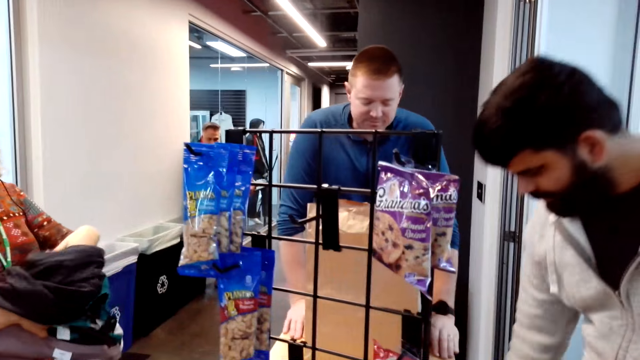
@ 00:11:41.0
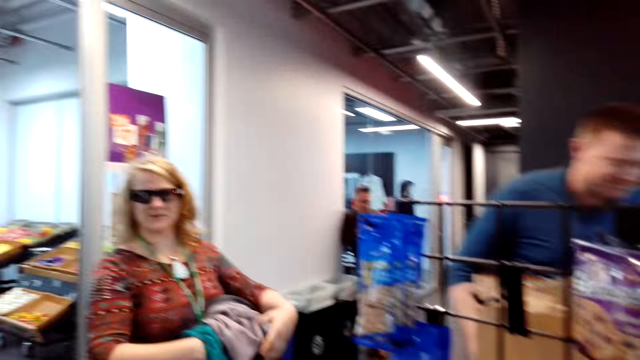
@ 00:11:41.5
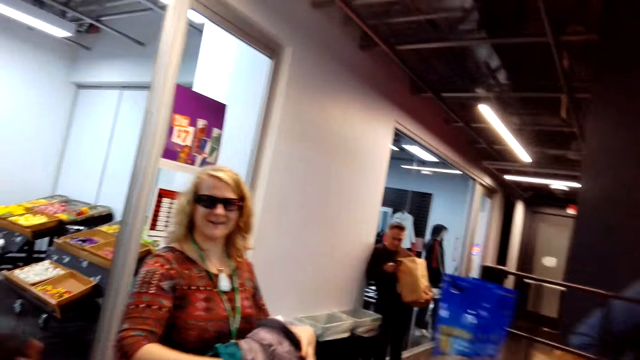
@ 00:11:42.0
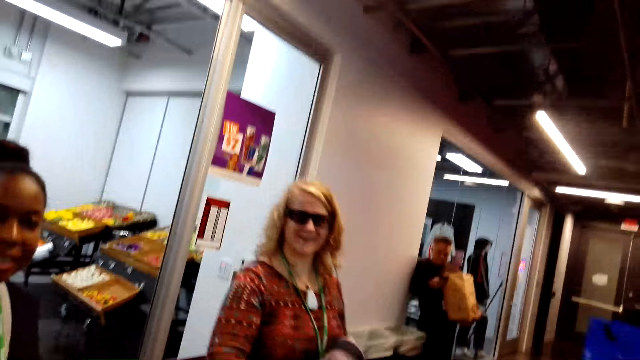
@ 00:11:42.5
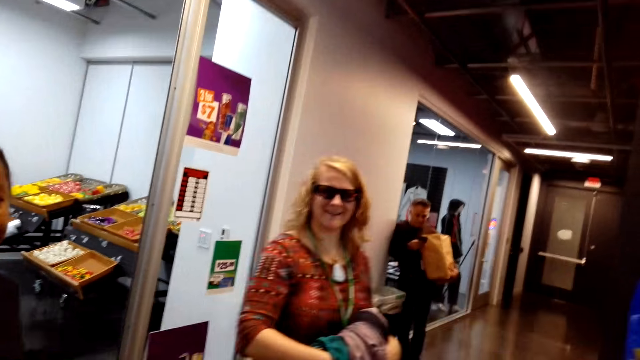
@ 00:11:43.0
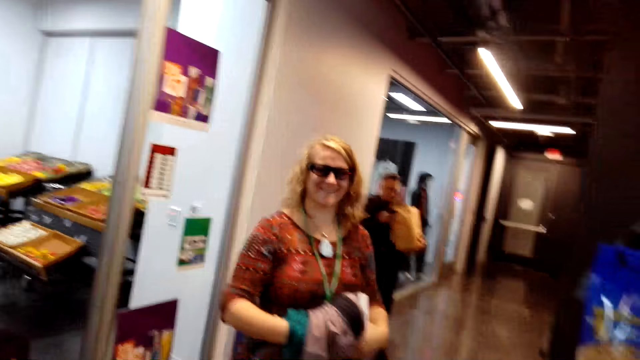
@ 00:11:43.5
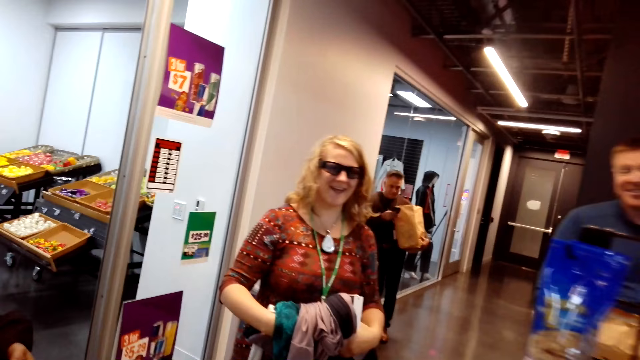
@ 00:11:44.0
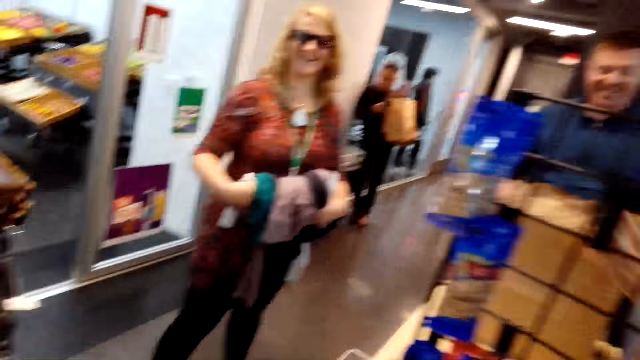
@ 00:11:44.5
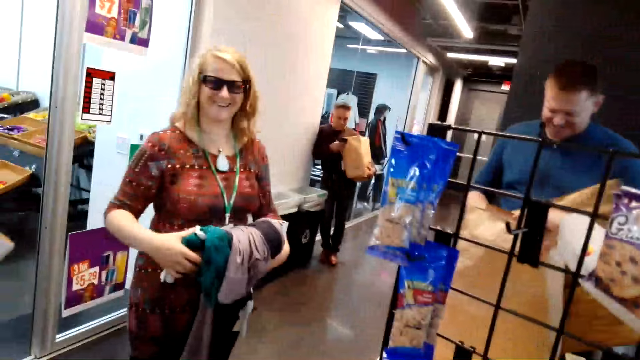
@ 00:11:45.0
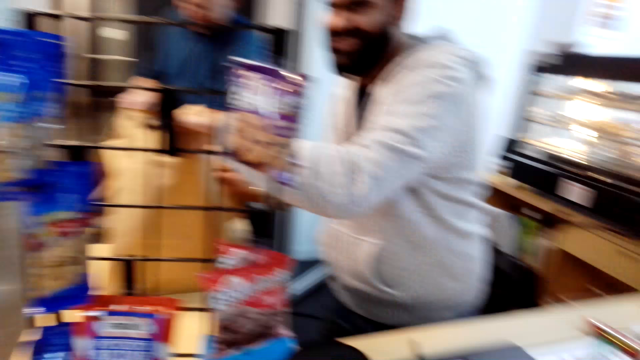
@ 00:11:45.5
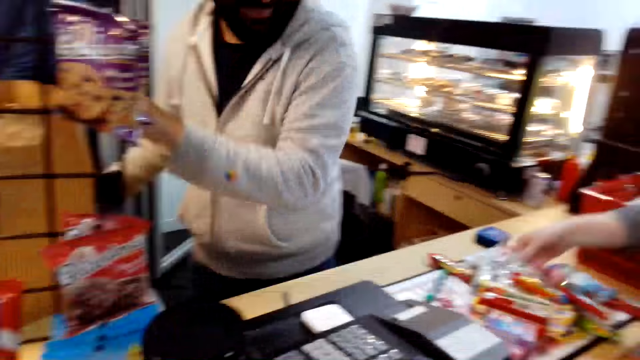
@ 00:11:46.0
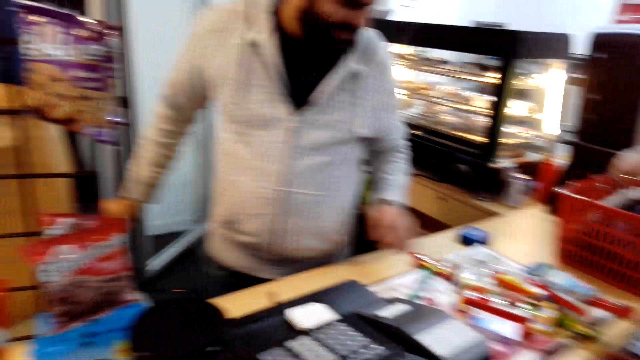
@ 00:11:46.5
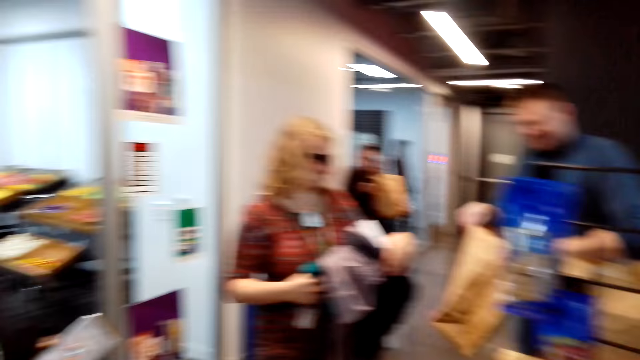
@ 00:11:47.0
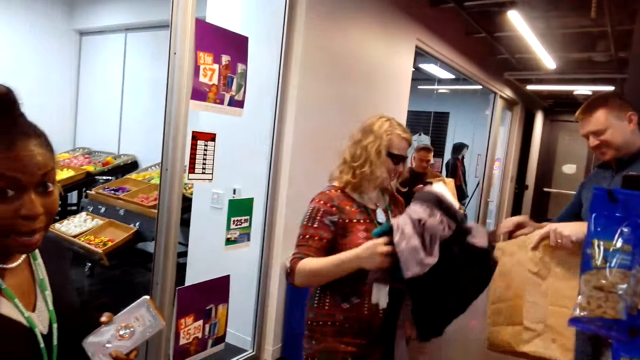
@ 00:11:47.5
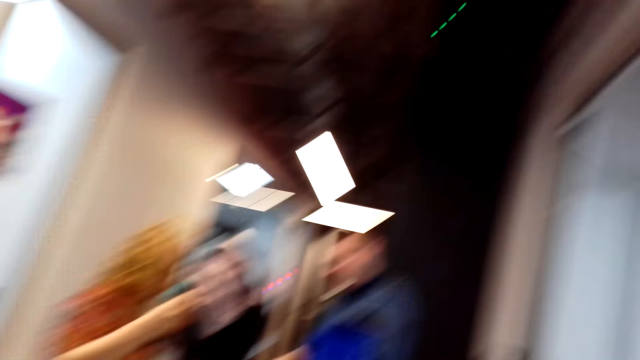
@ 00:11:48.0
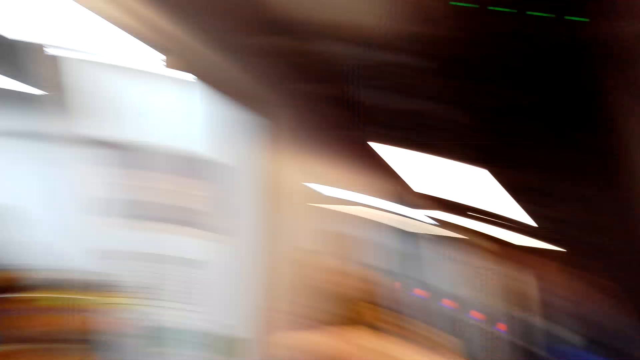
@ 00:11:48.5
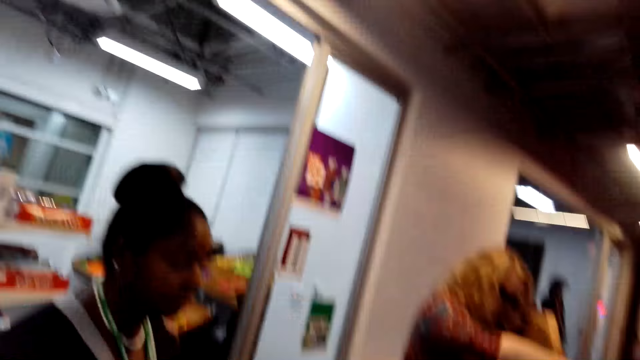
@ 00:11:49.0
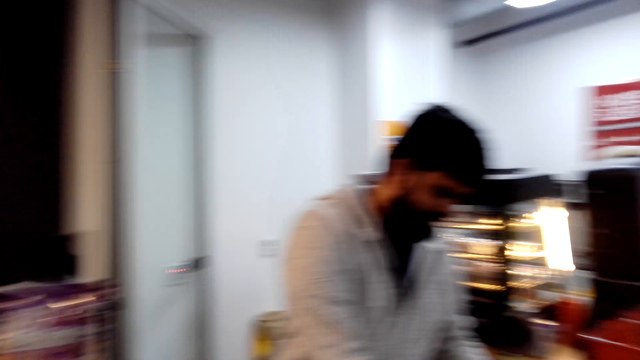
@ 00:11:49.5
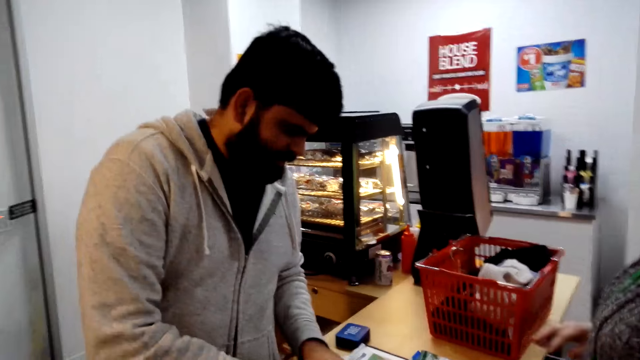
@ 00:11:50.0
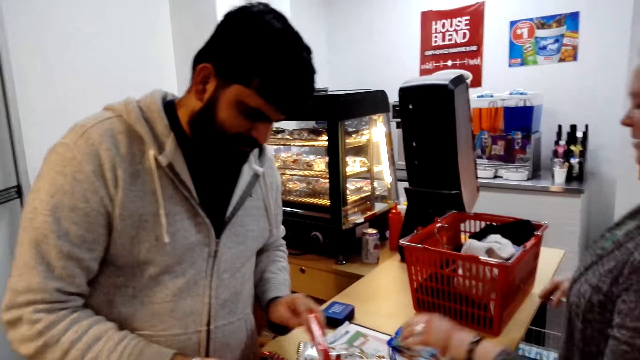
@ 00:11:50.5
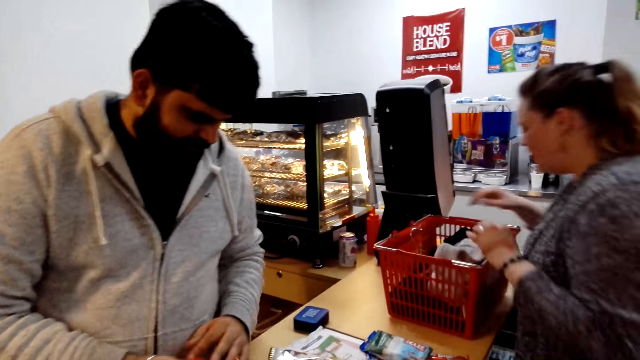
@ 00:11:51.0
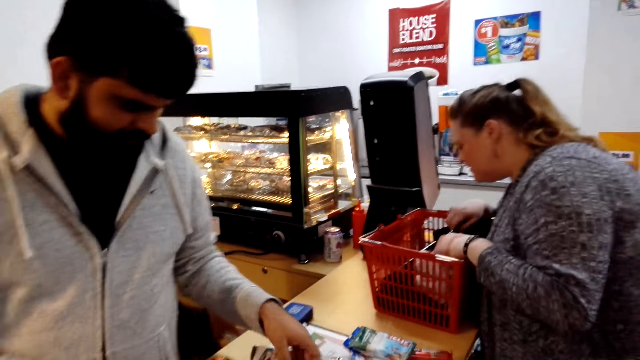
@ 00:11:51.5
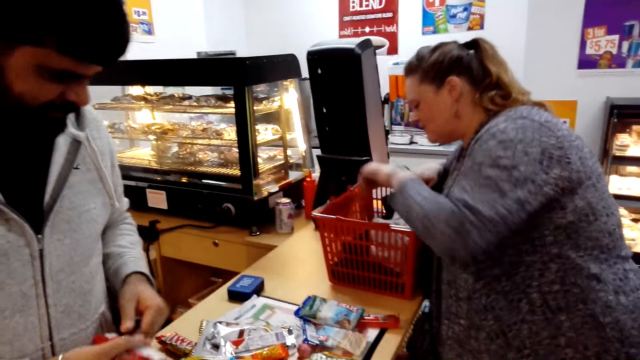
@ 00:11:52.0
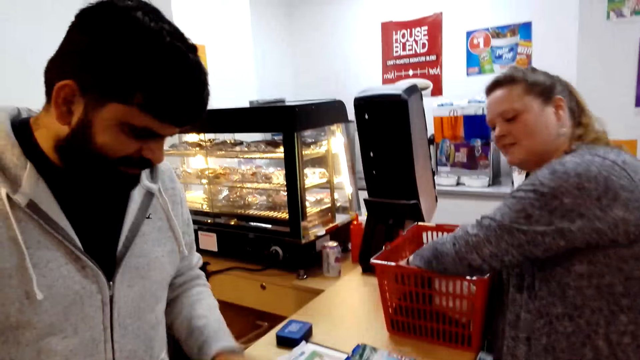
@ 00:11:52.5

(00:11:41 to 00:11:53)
A woman holds clothes. The camera wearer dialogues with the woman. They look around. They dialogue with another woman.

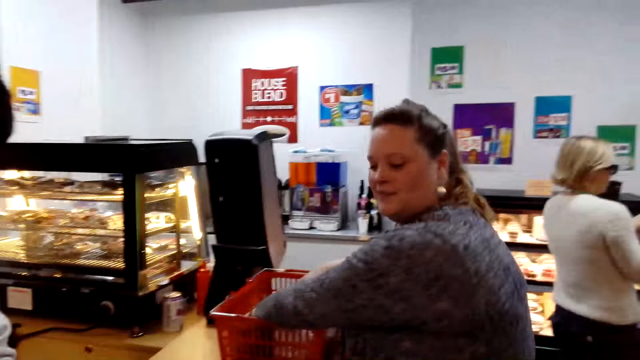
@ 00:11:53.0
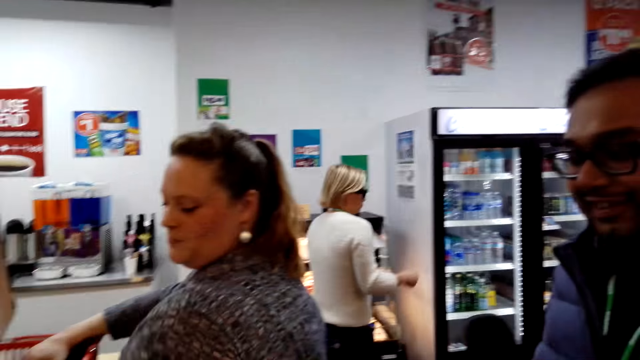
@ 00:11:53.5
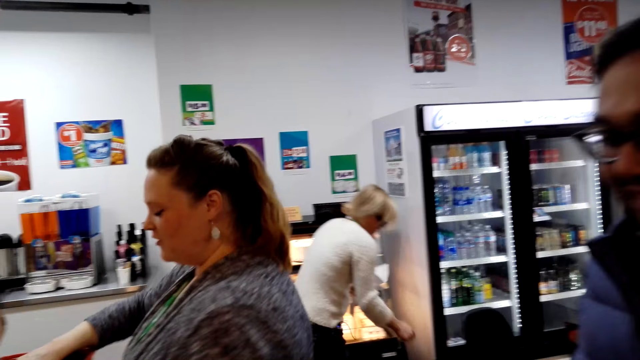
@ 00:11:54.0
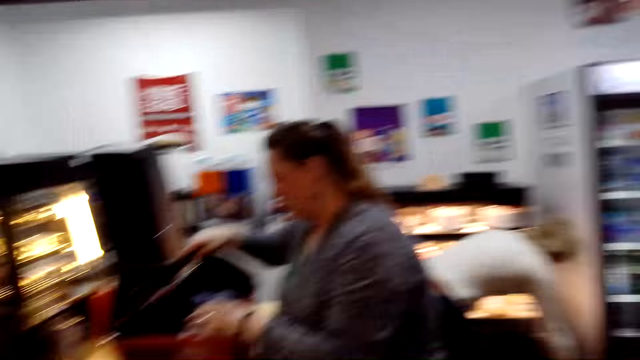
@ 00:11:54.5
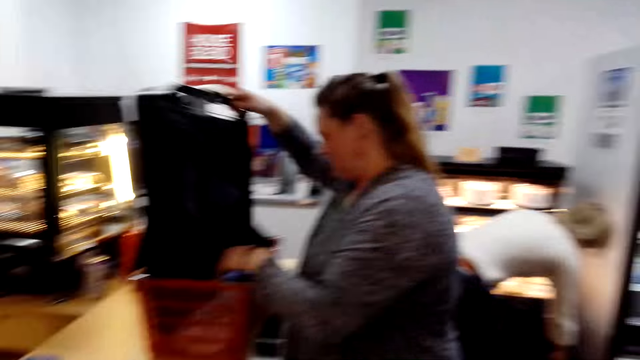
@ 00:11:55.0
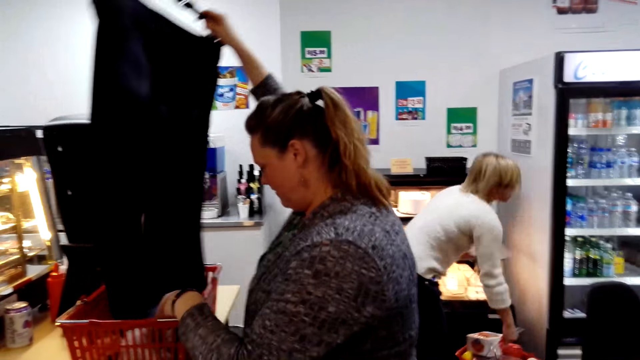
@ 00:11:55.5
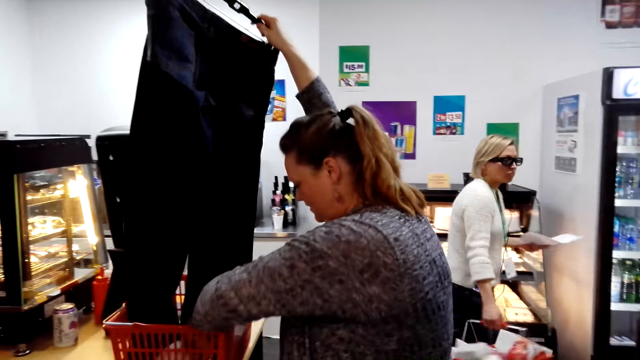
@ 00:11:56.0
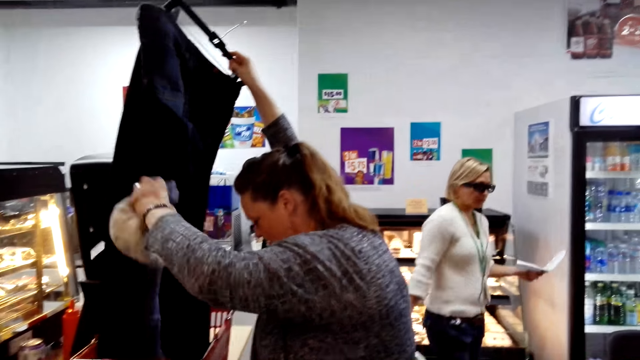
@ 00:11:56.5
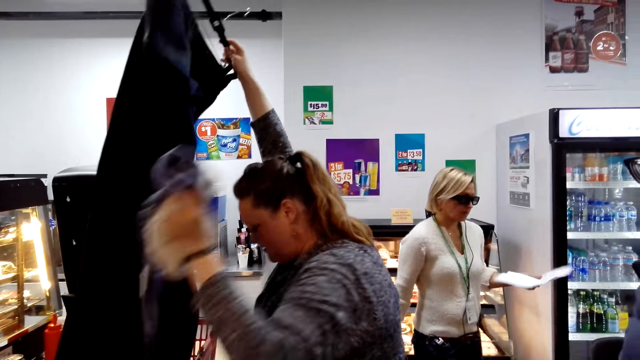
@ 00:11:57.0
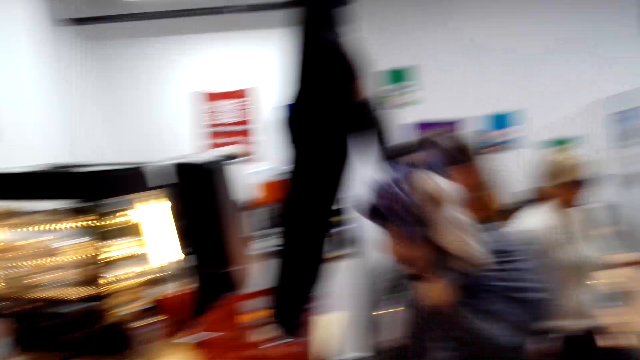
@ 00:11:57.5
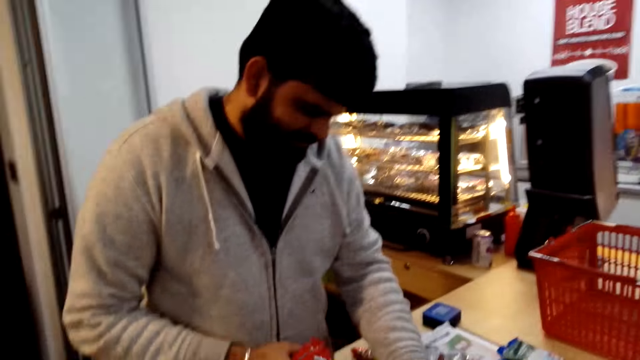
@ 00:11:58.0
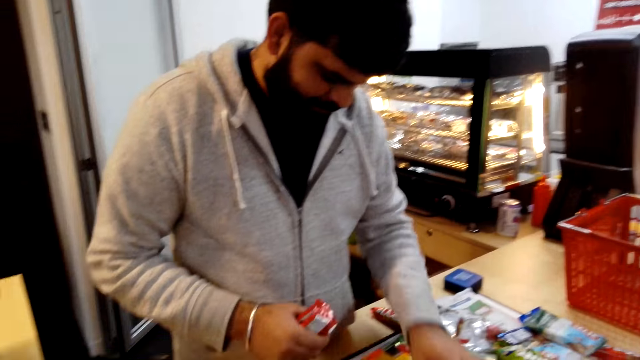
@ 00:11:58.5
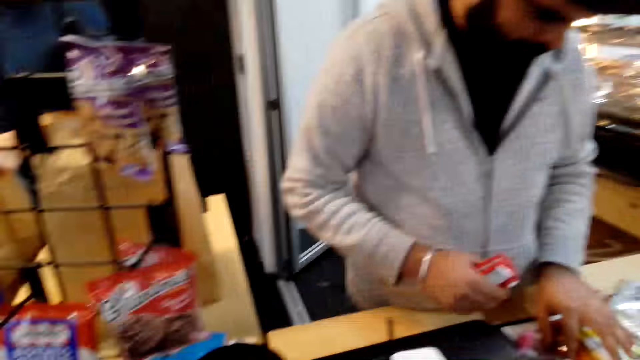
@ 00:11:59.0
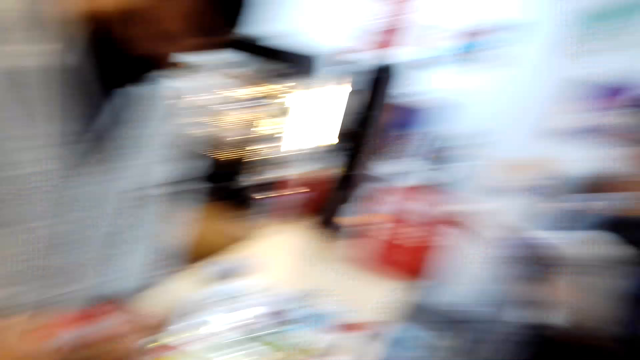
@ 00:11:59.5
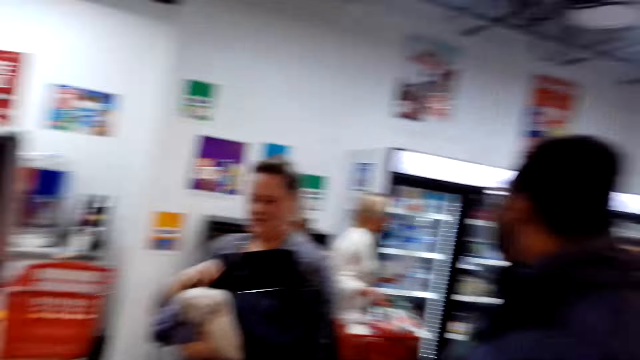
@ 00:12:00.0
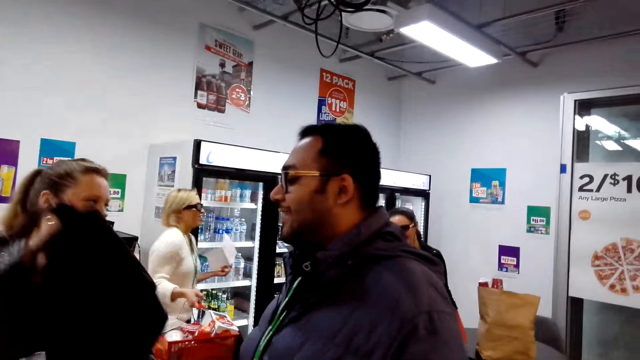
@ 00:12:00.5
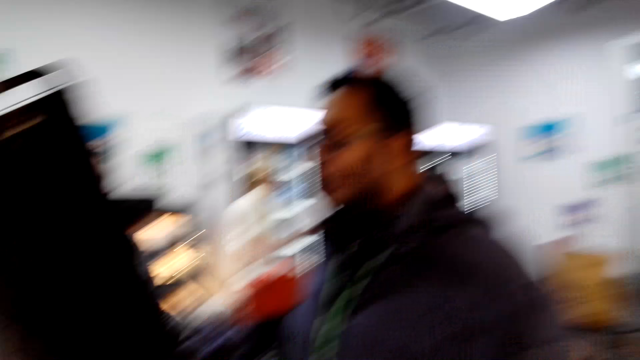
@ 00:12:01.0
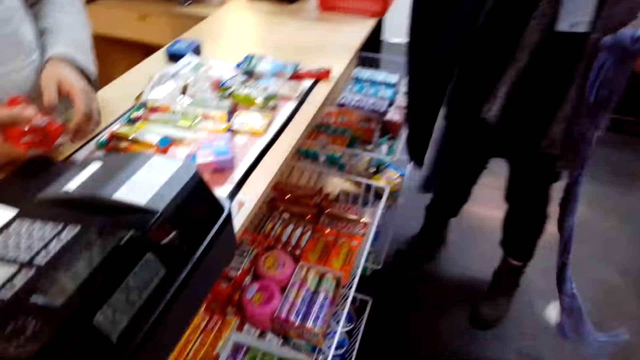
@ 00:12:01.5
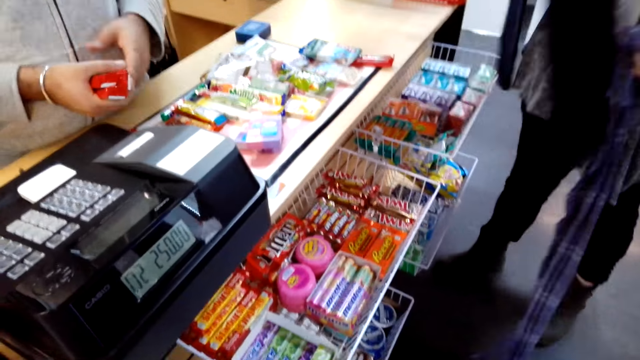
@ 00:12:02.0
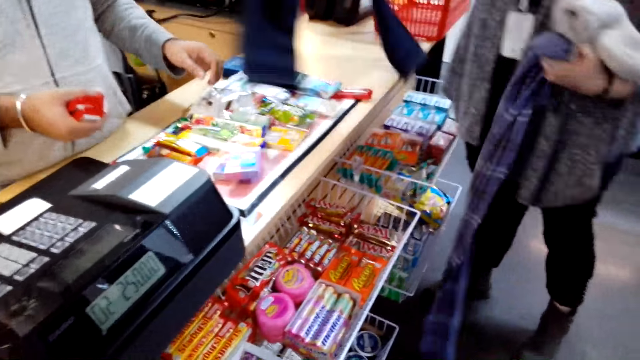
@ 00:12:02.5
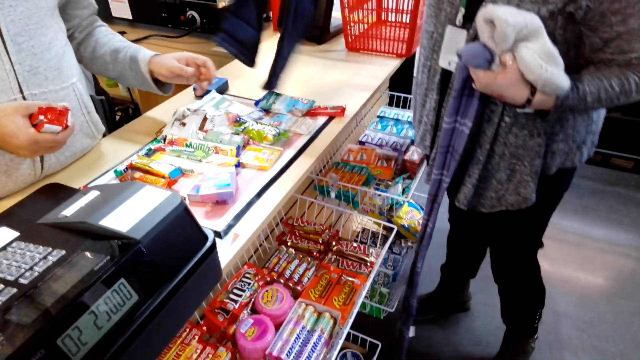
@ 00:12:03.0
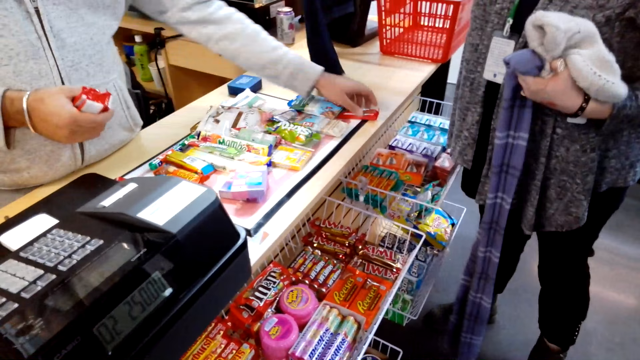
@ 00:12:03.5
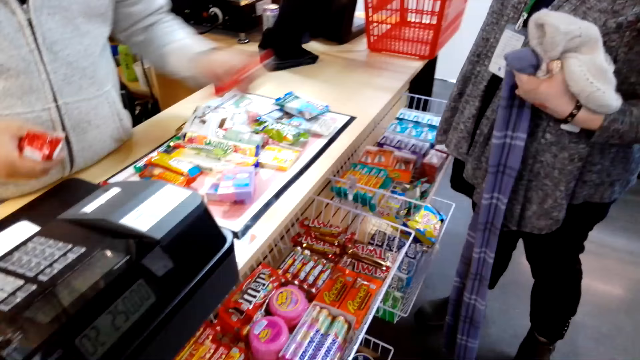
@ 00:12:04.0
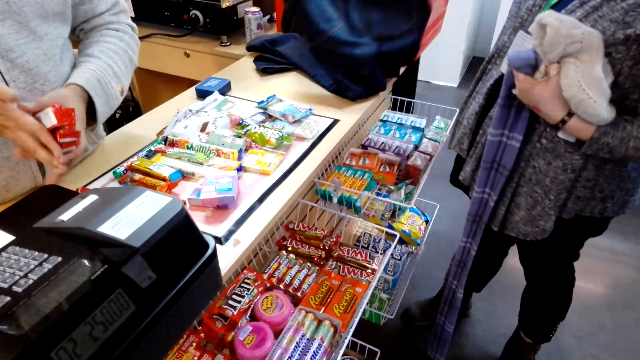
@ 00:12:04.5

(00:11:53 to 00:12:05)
A woman picks a trouser from the crate. The woman puts clothes in the counter. A man picks chocolate.
